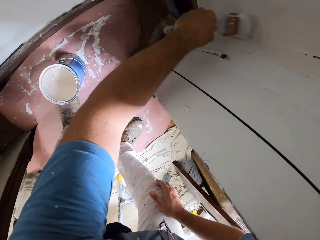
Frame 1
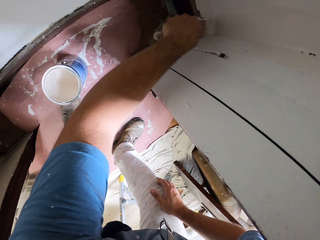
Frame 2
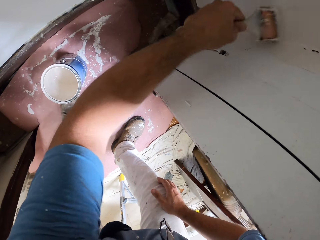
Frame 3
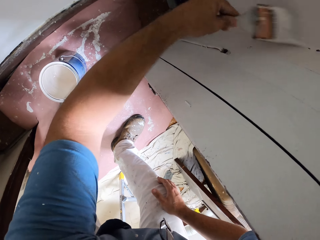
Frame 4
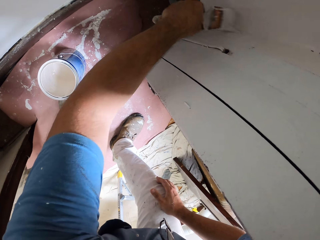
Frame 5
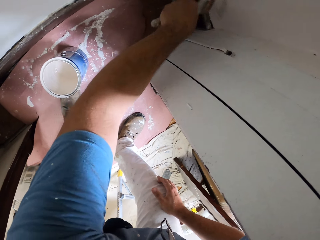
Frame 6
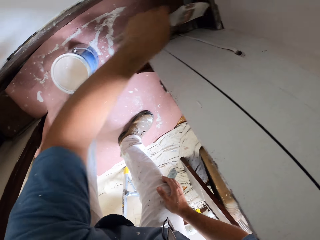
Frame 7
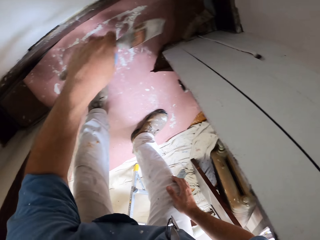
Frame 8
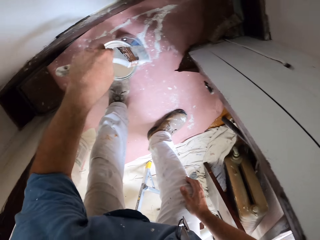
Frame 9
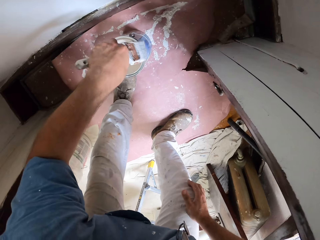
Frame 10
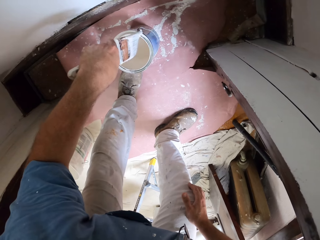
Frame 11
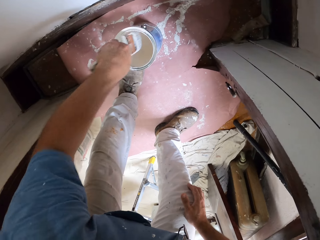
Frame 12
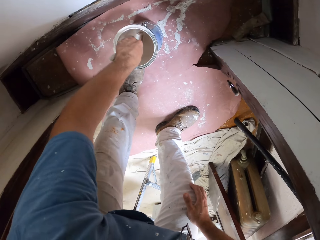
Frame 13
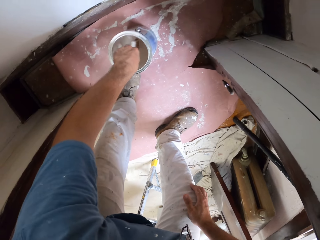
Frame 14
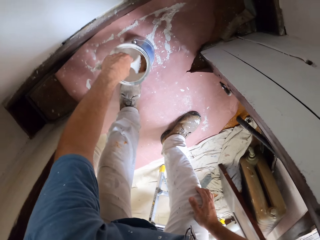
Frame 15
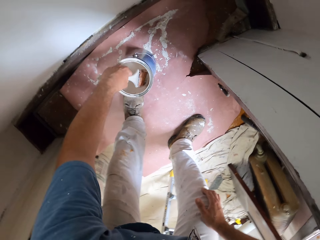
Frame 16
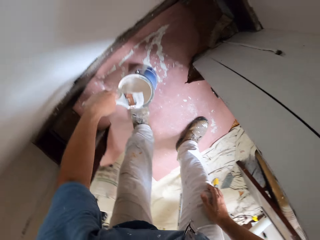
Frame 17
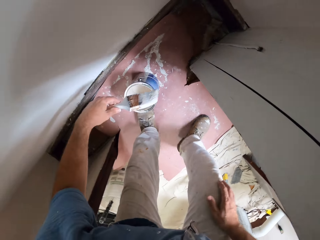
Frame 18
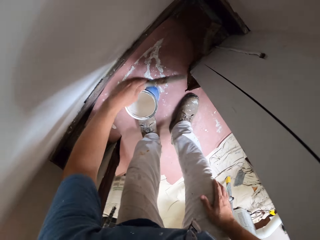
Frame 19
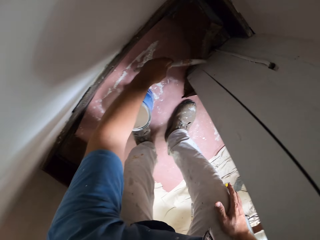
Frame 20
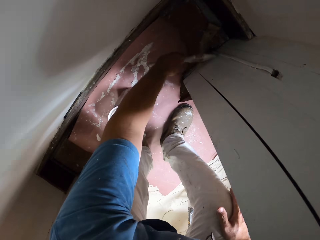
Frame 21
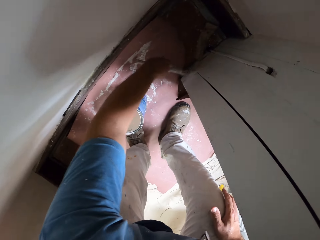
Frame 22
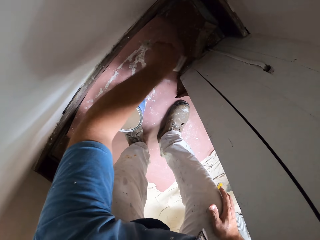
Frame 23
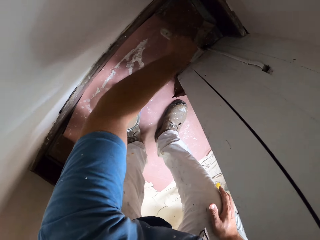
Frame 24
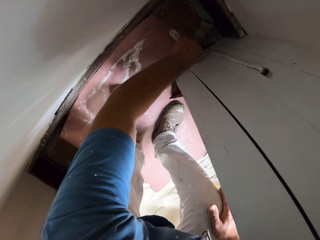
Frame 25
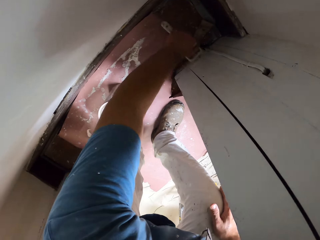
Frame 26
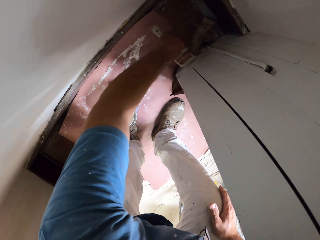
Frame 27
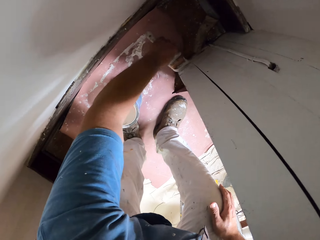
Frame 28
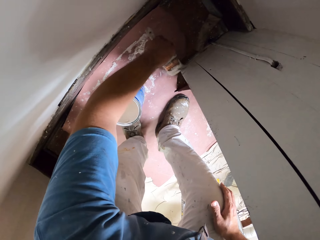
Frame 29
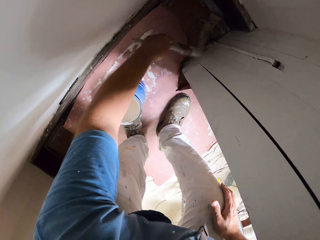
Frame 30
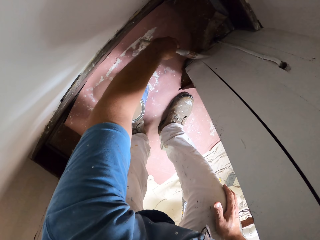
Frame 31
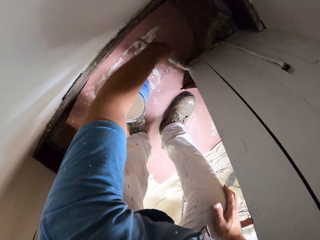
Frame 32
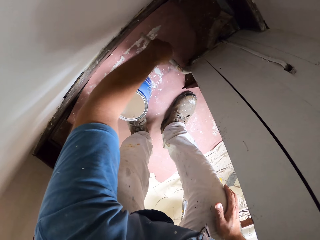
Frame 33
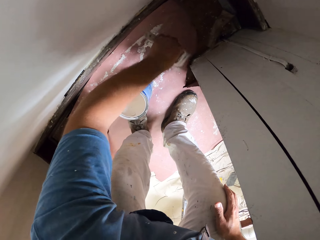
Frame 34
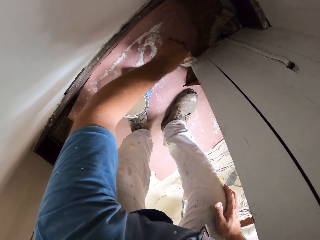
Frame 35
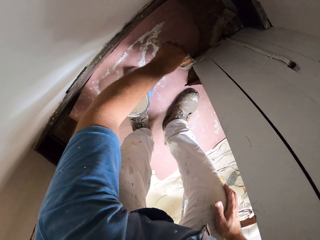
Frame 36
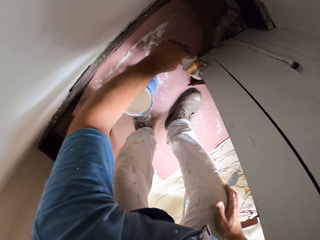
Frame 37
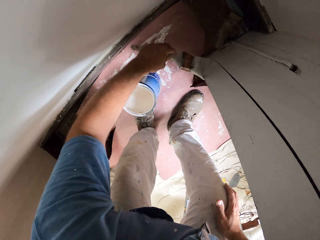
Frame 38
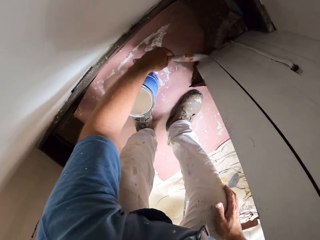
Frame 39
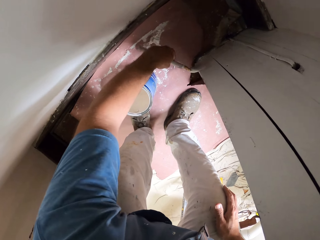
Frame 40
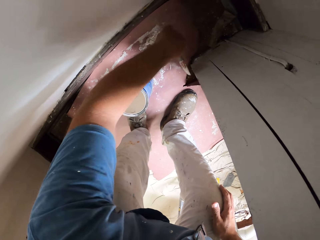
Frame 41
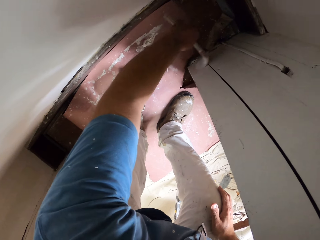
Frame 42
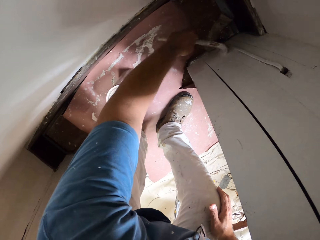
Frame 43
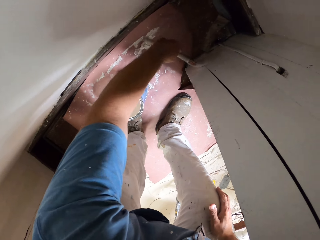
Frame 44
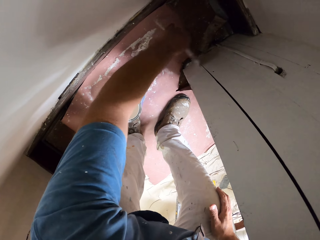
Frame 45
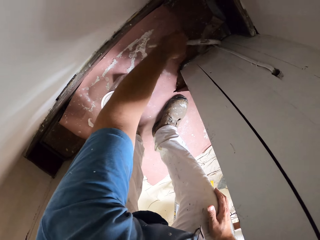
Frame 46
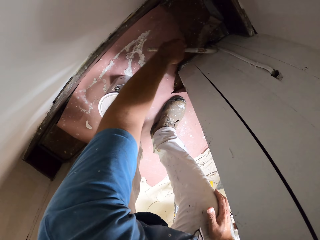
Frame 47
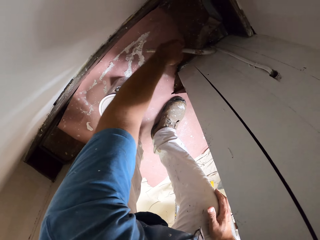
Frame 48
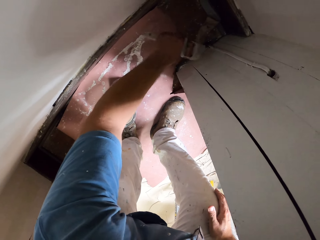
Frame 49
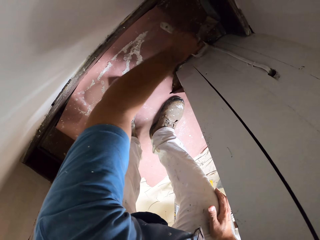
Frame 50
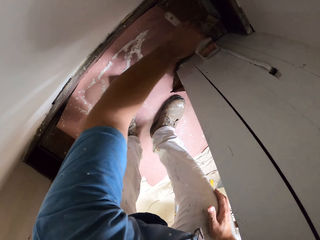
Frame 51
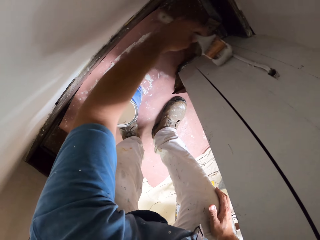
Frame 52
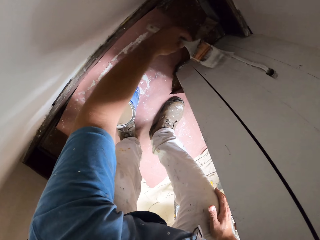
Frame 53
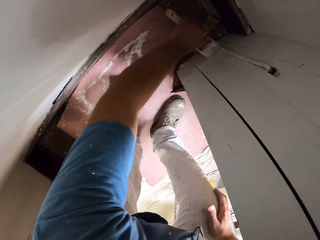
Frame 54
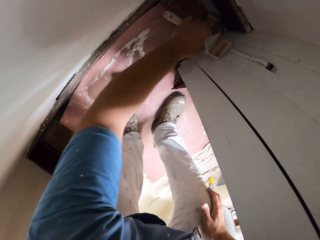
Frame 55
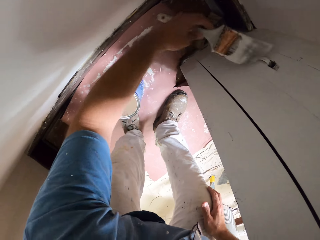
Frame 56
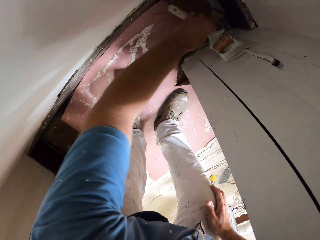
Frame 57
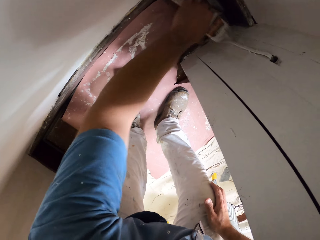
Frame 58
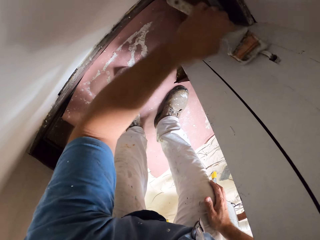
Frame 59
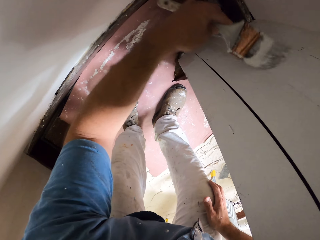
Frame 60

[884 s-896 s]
The camera wearer moves his hand towards the can of paint. He dips the paint brush into the paint can. He removes the paint brush from the paint can. He moves his hand towards the wall. He paints the wall with the paint brush.

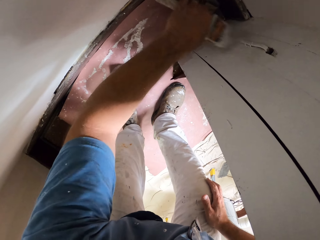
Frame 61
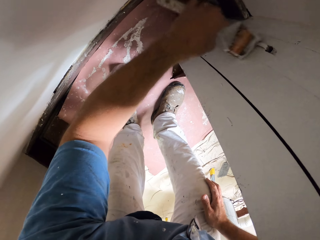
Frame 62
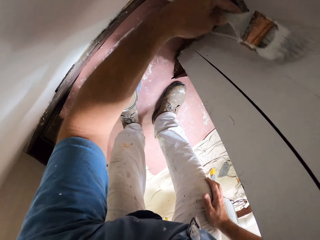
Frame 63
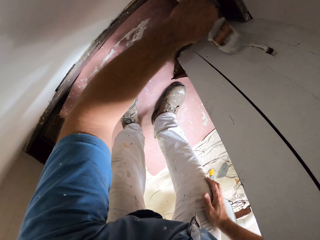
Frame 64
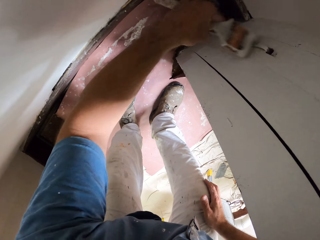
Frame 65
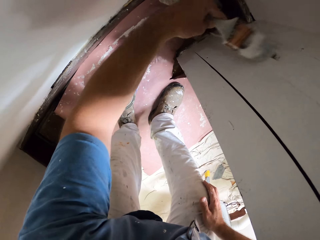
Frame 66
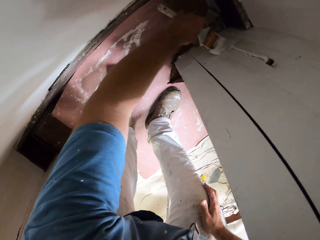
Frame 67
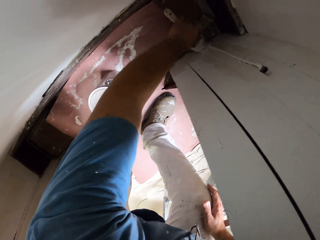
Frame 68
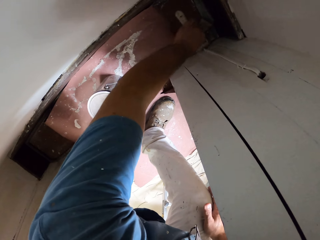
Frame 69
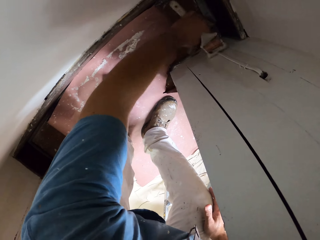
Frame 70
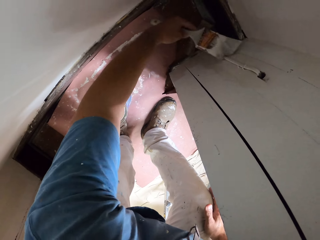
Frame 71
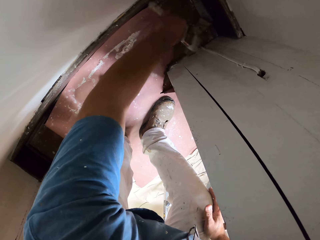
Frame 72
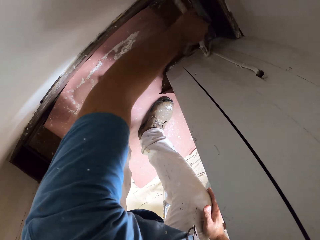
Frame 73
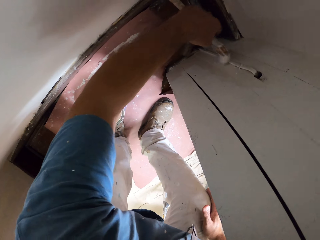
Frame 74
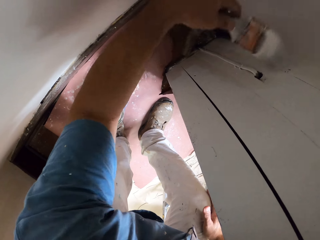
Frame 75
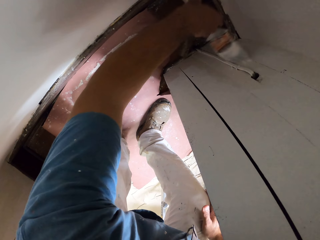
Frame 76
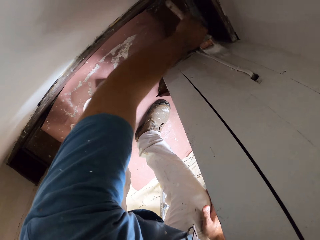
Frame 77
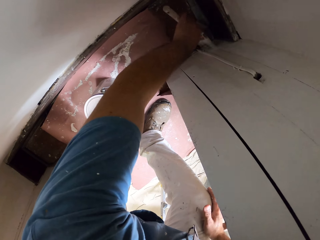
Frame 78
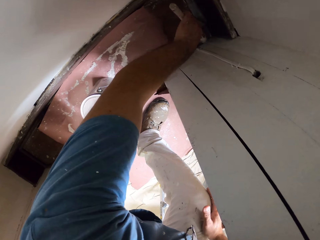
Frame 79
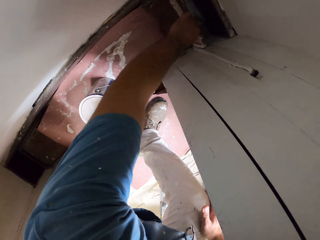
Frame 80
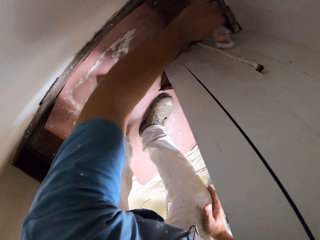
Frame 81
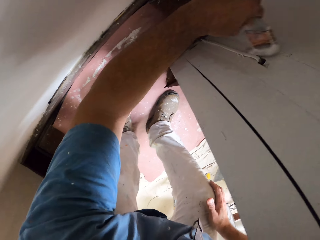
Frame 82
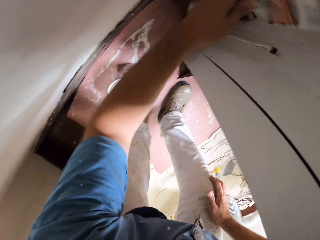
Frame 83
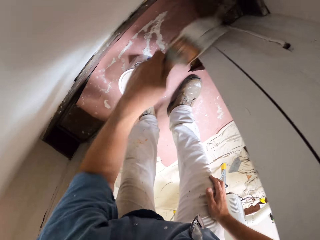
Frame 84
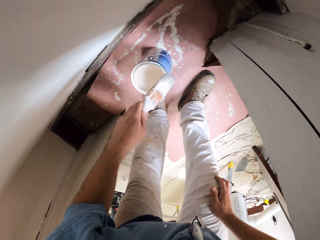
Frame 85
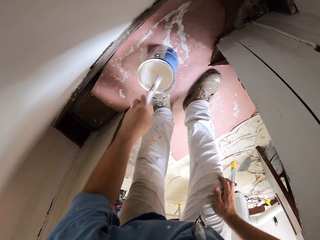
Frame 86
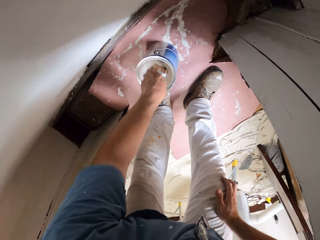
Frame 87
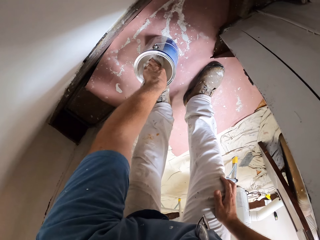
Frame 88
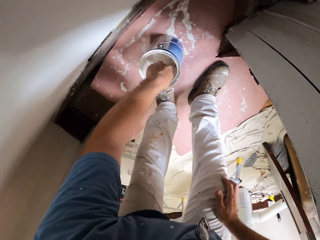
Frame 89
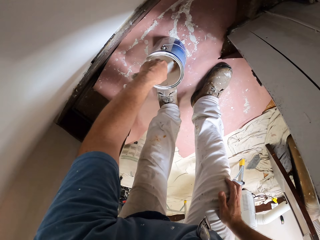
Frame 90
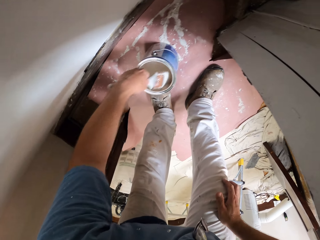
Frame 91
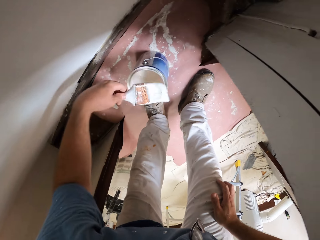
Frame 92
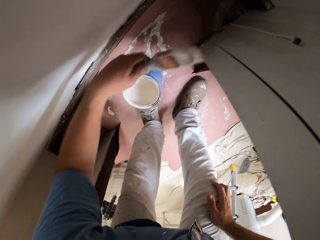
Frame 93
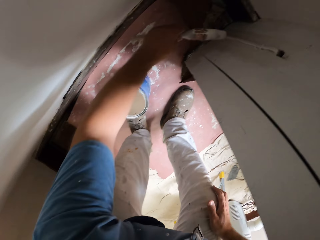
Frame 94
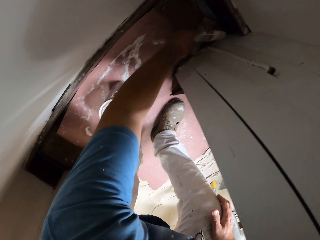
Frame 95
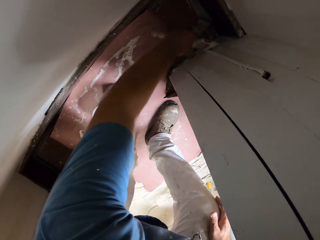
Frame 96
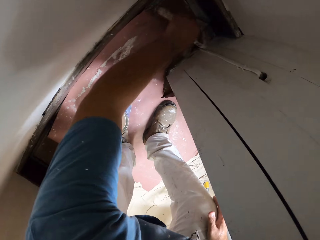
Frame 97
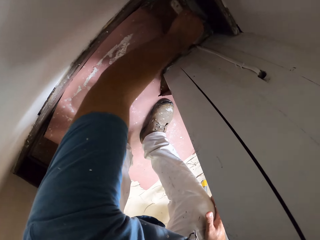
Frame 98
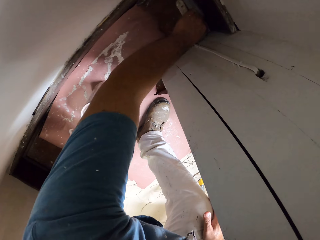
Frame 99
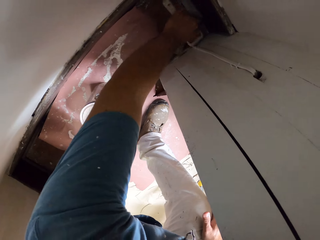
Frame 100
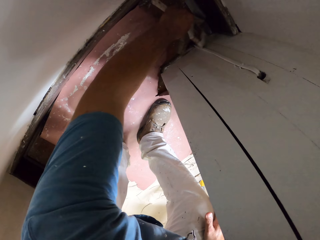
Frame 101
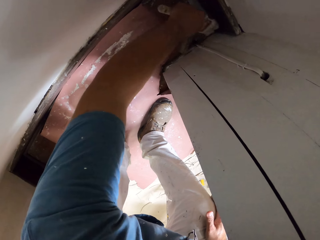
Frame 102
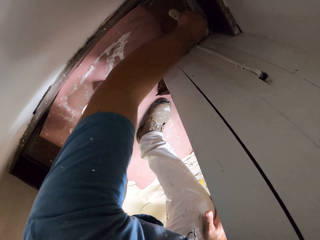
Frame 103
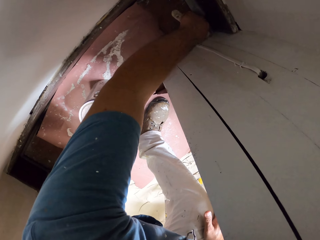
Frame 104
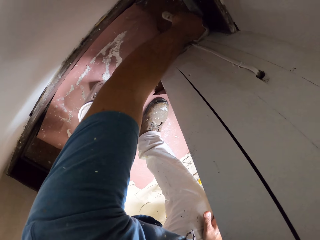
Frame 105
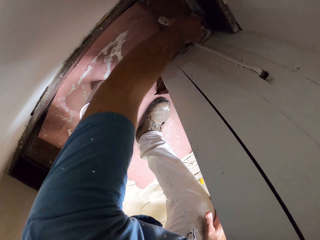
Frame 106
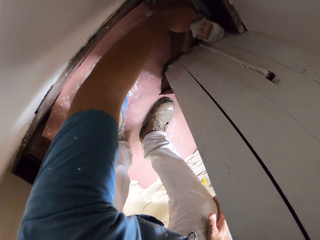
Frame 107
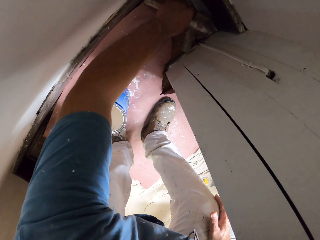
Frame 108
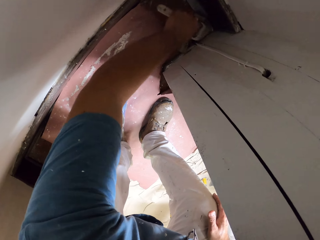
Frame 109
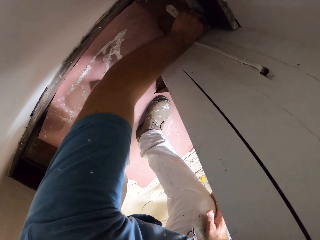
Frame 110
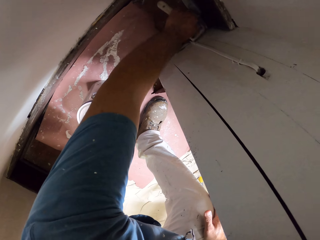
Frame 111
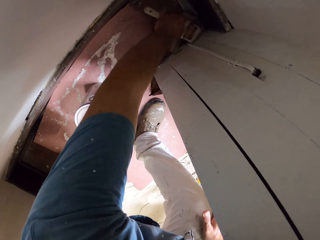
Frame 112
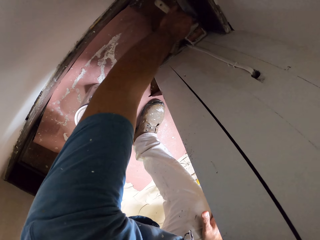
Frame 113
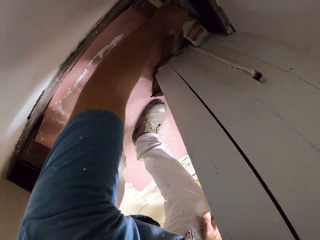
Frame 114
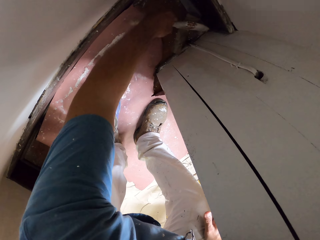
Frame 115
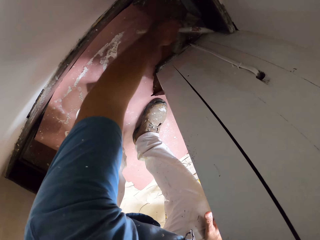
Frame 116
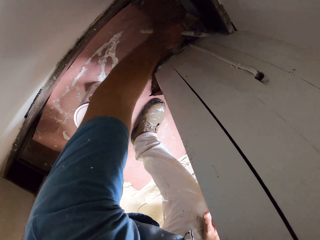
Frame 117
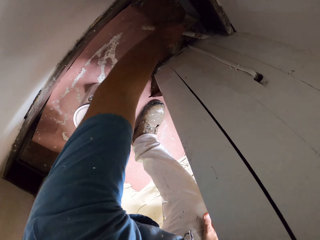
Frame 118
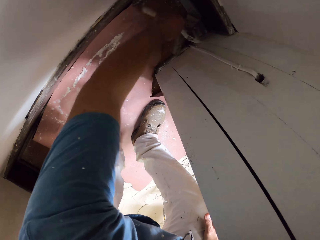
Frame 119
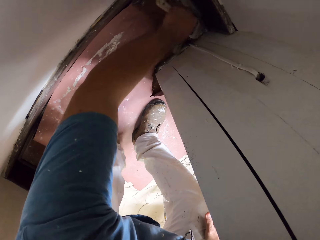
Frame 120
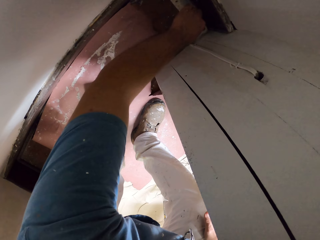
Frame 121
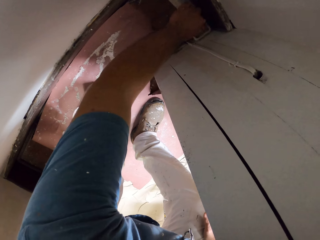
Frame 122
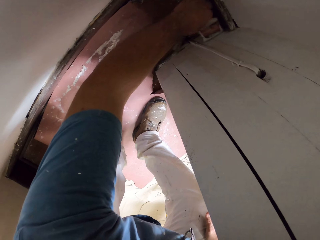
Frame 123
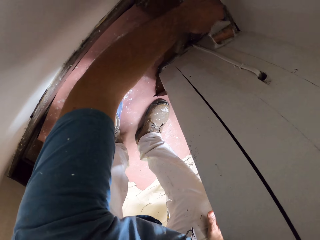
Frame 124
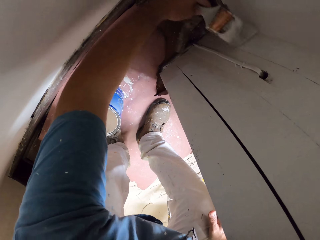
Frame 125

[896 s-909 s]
The camera wearer moves his hand towards the can of paint. He dips the paint brush in the can of paint. He removes the paint brush from the paint can. He moves his hand towards the wall. He paints the wall with the paint brush.
